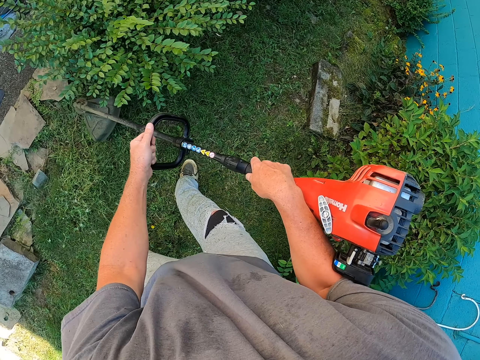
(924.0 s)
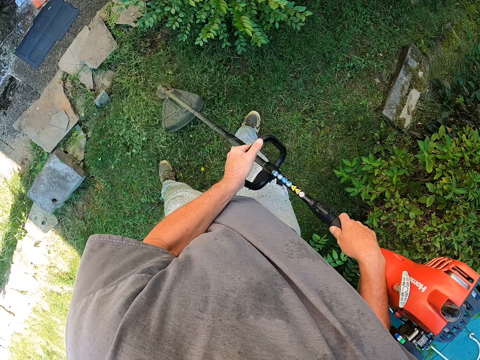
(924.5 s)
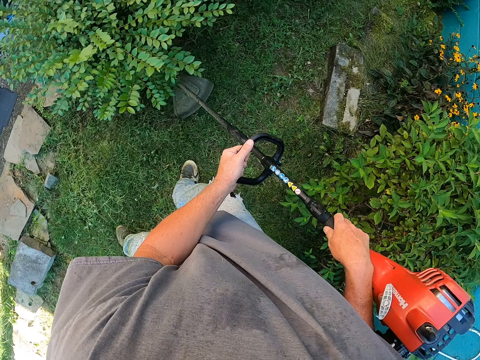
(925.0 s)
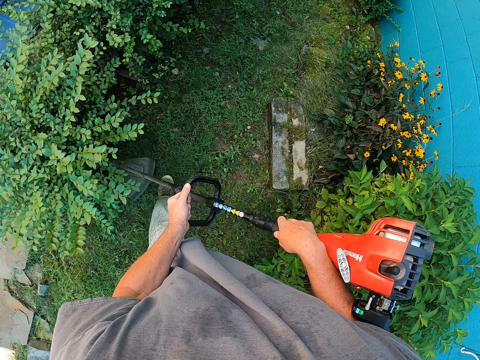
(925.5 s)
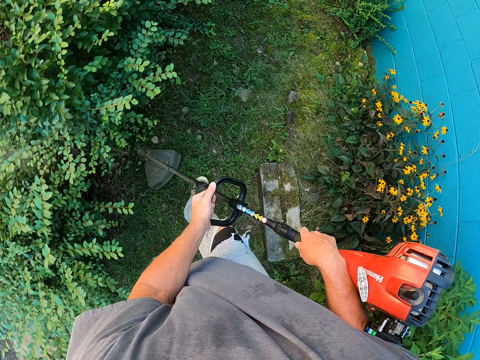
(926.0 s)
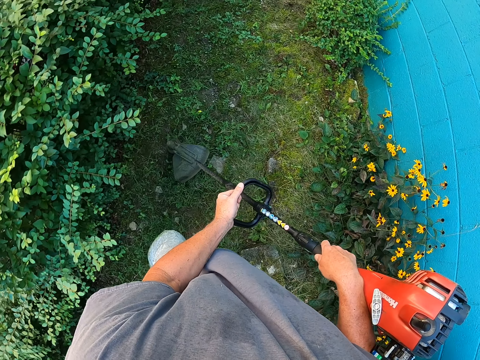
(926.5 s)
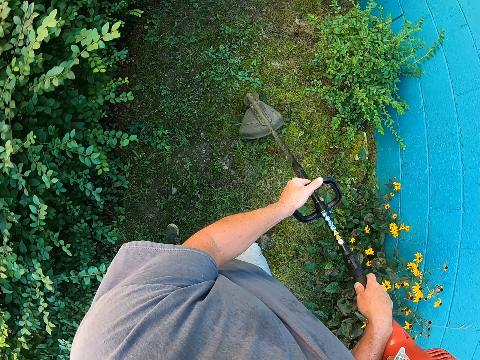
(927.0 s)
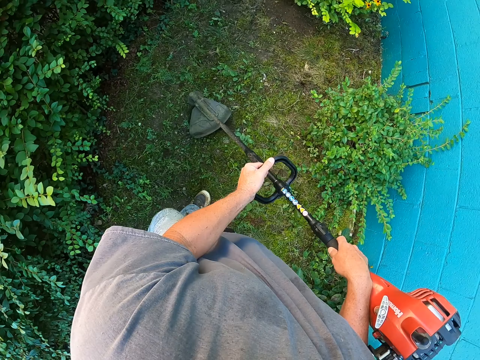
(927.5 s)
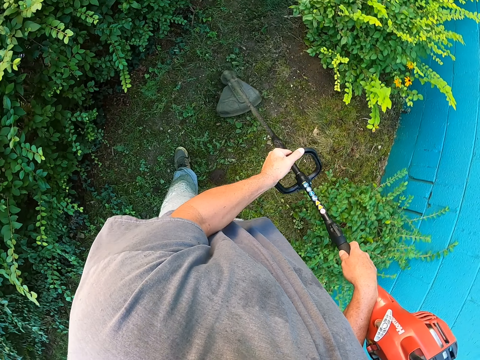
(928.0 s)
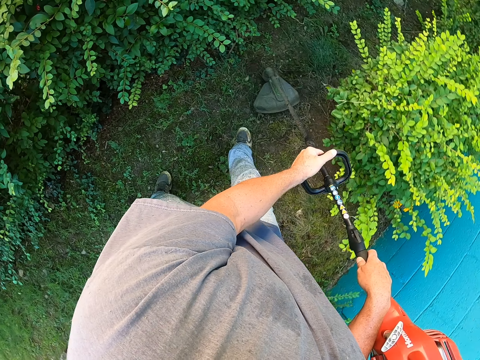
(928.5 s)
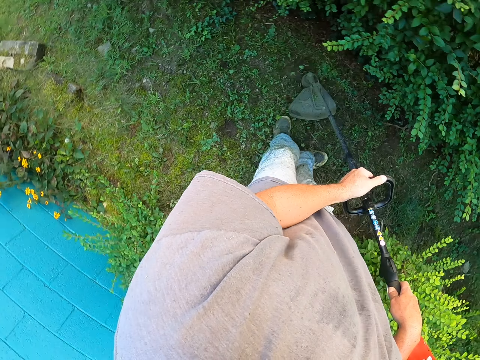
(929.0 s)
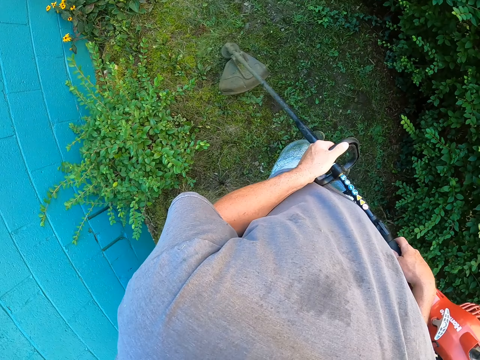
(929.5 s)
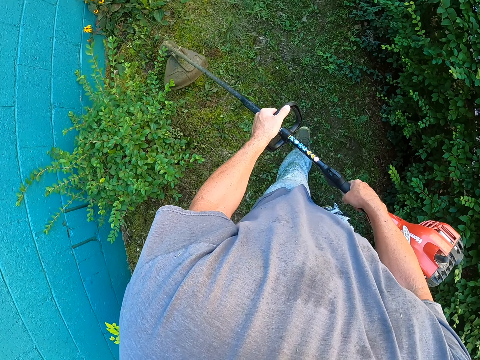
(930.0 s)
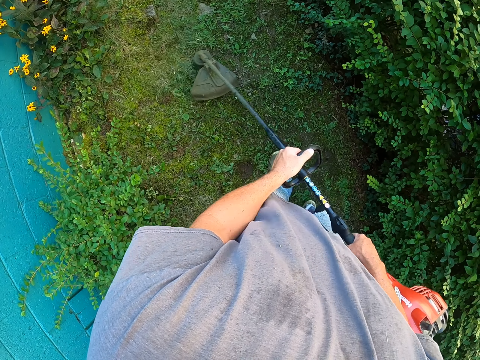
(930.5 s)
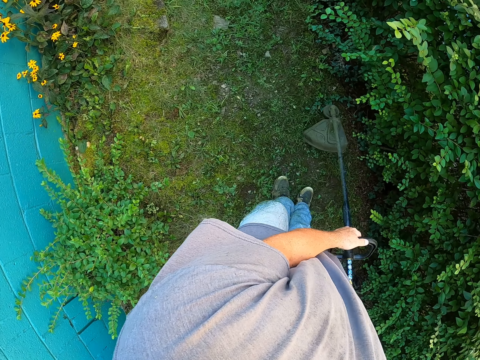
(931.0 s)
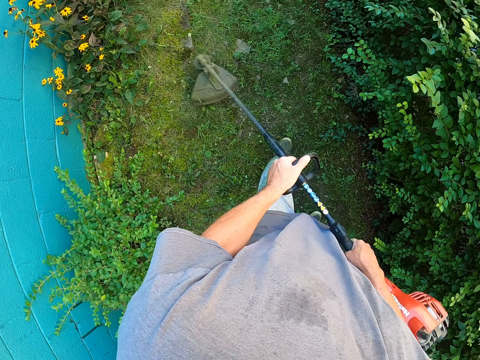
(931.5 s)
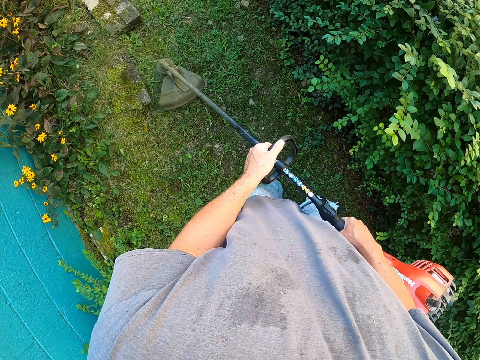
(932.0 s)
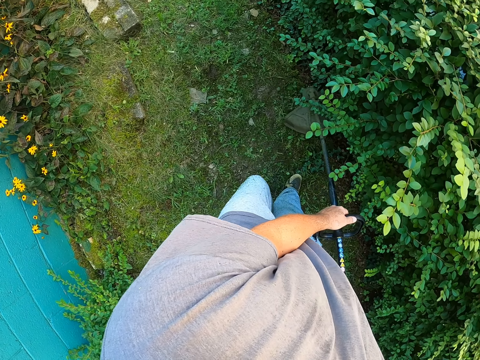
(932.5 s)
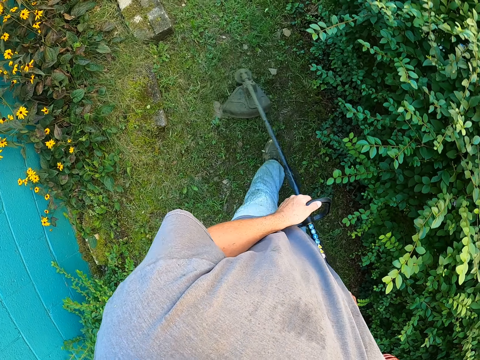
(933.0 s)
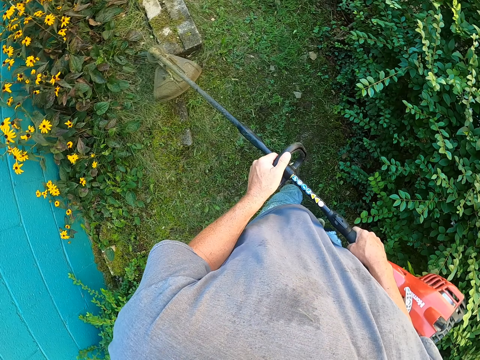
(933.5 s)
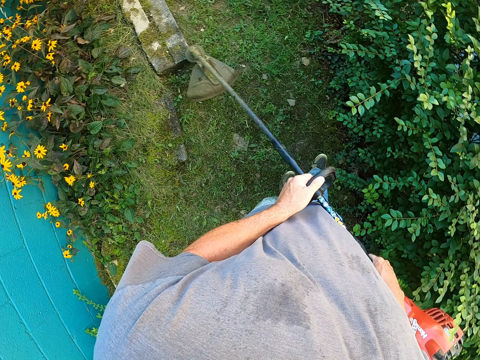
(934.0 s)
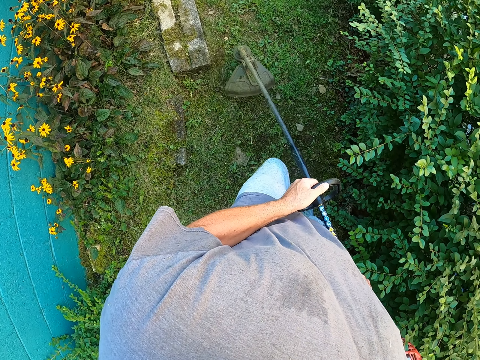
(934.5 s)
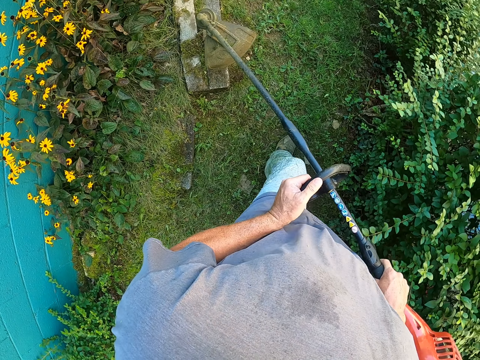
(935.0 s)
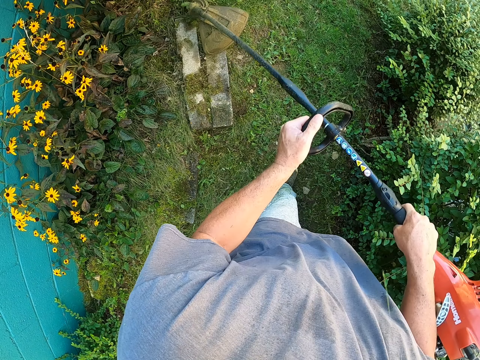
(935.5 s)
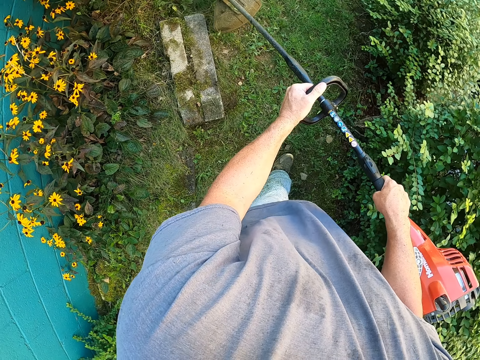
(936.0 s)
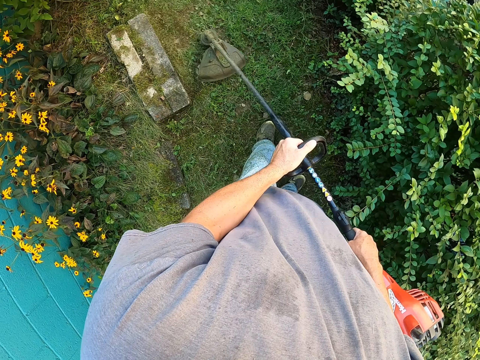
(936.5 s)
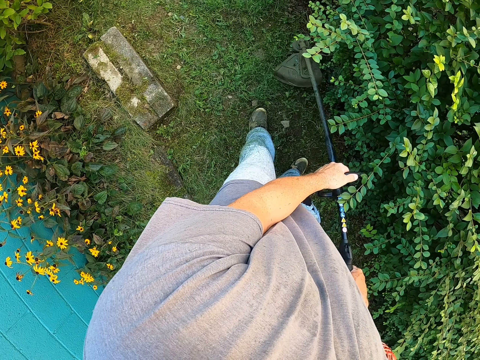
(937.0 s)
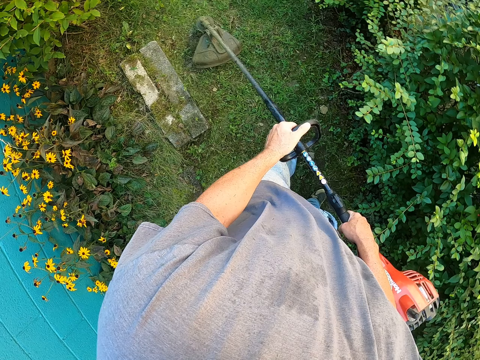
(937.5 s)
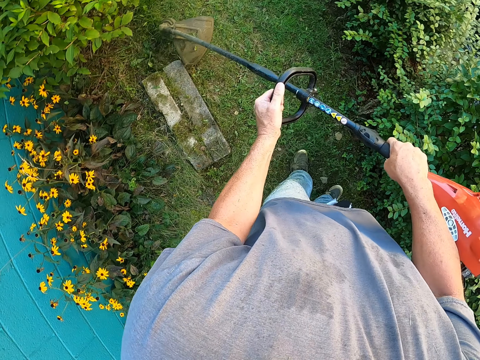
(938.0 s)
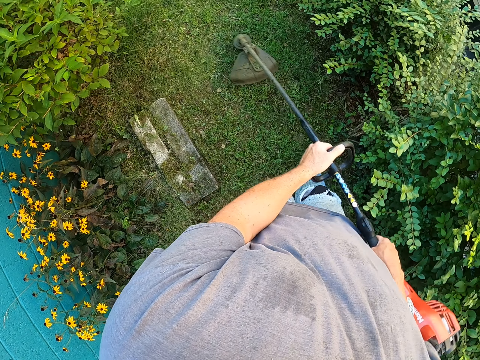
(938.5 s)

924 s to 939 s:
The camera wearer cuts the grass around the plant. They look at the flowers.

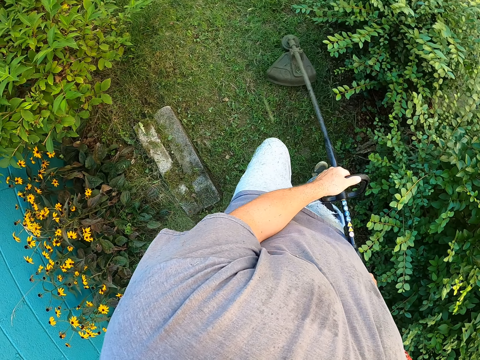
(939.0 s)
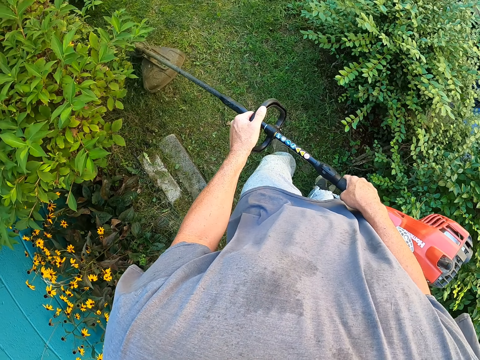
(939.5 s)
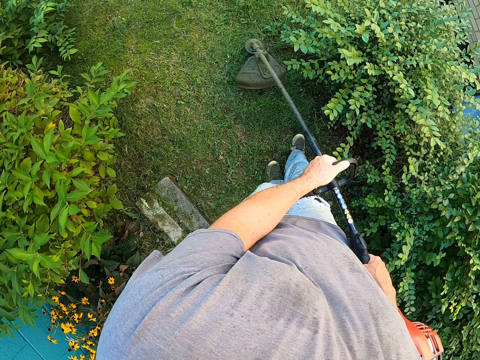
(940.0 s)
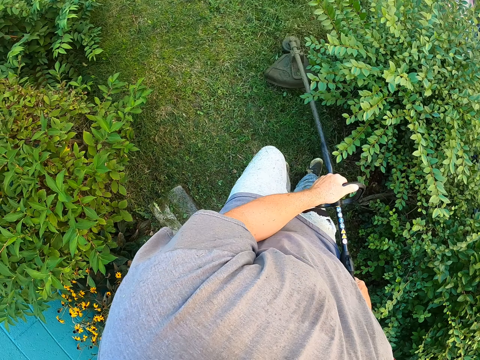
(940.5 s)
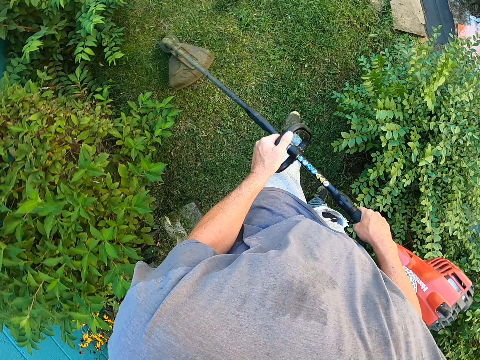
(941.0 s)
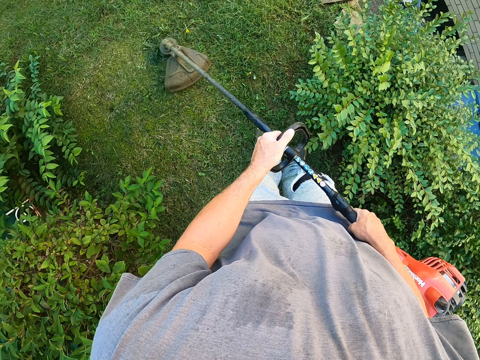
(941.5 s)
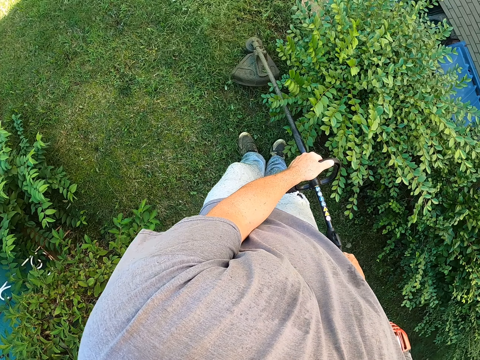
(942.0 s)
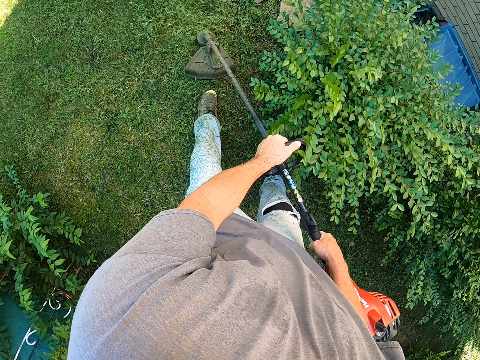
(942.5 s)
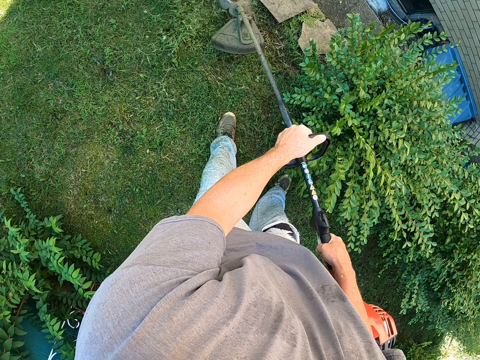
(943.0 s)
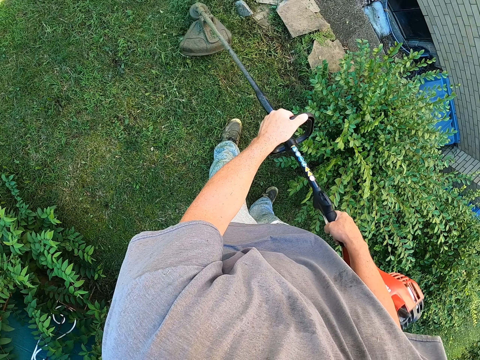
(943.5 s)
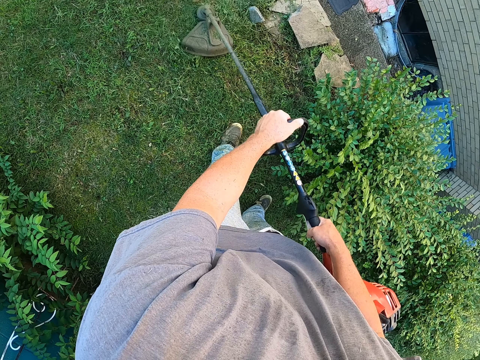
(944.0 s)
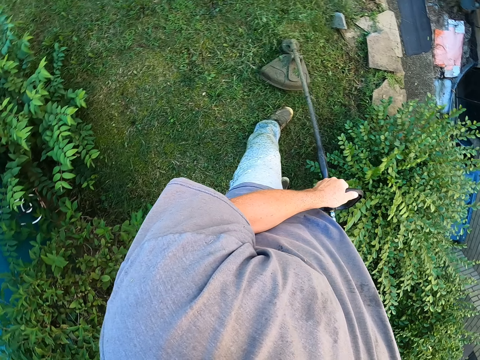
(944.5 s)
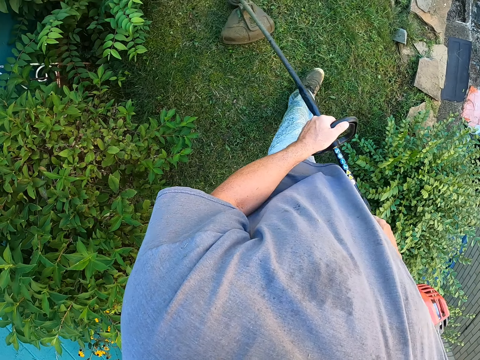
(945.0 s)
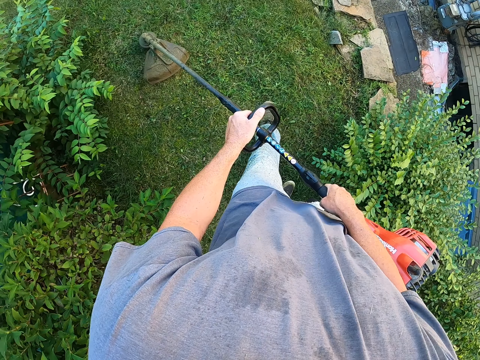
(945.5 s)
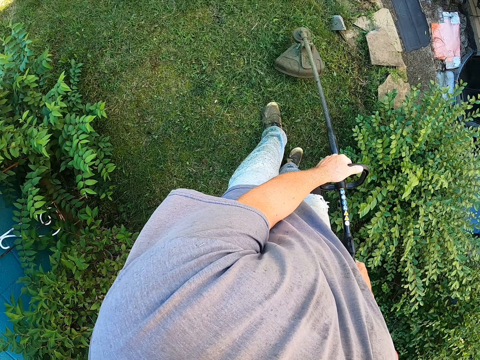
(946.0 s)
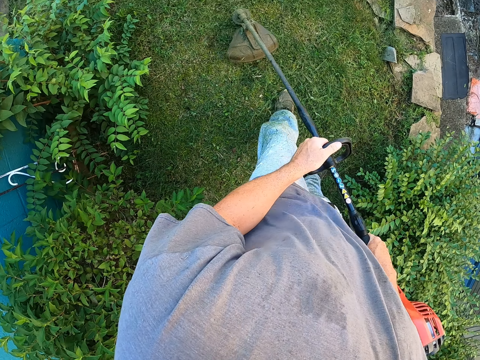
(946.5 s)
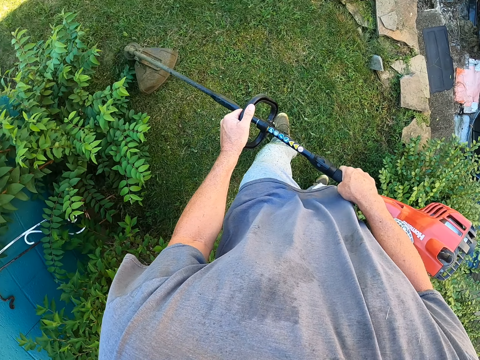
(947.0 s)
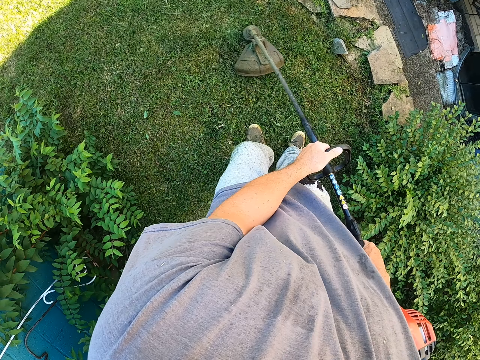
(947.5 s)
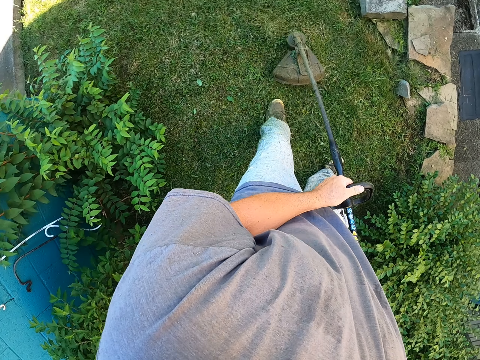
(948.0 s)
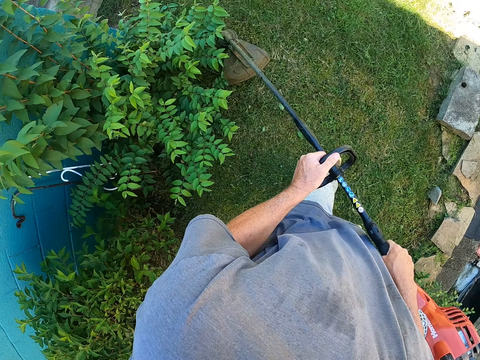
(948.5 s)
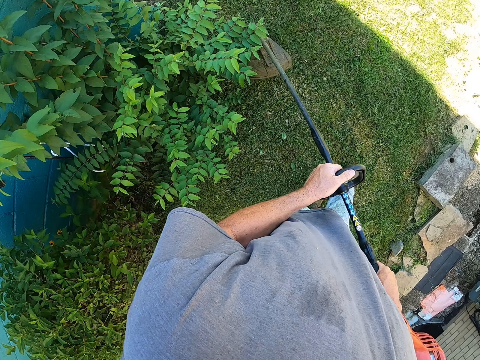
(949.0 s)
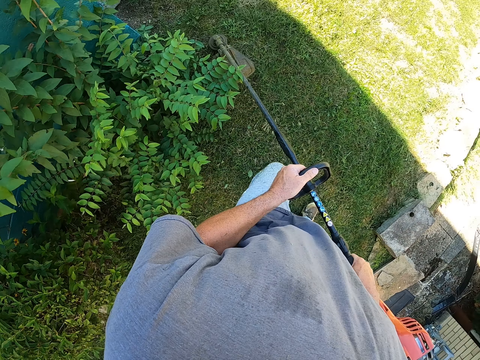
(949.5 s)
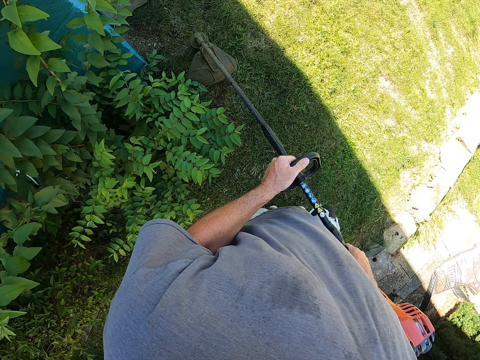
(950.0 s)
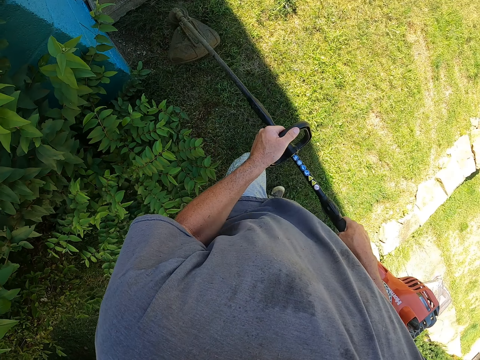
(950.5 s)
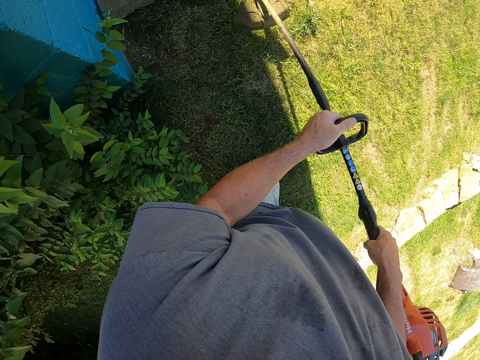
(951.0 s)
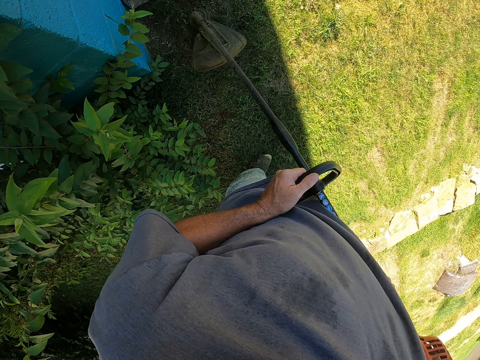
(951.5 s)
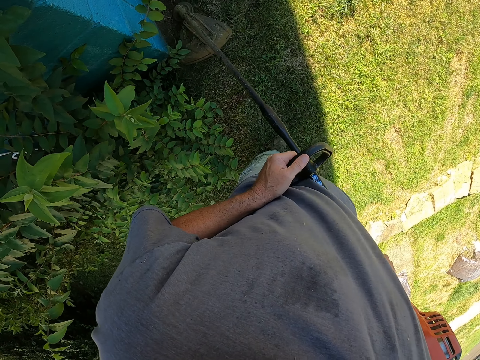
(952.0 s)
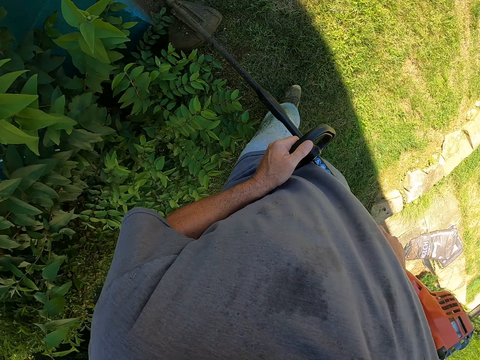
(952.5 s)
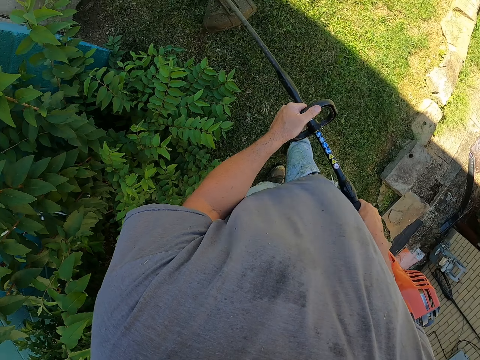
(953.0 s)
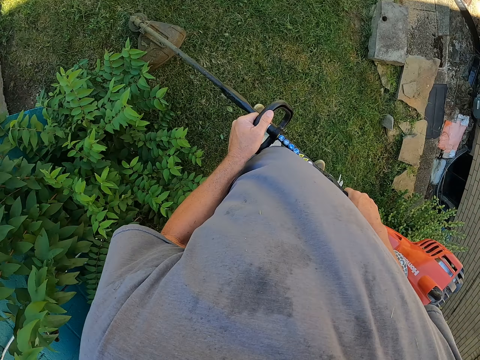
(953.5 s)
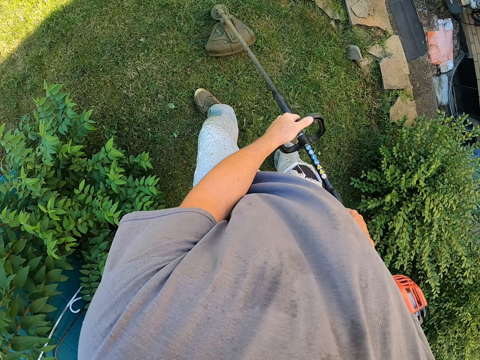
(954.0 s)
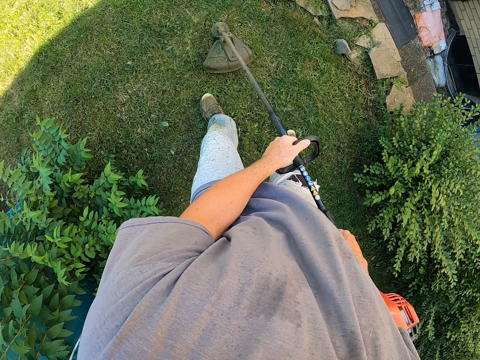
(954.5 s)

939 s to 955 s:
The camera wearer holds the grass cutter machine. They cut the grass.
